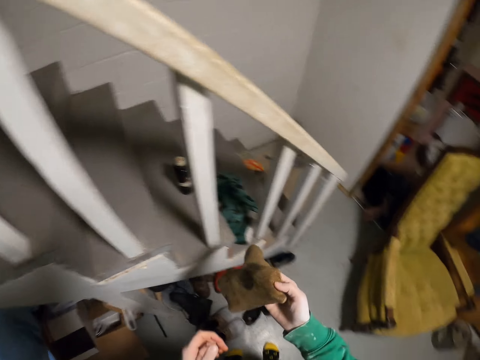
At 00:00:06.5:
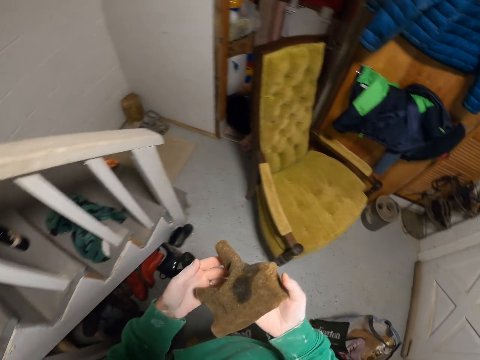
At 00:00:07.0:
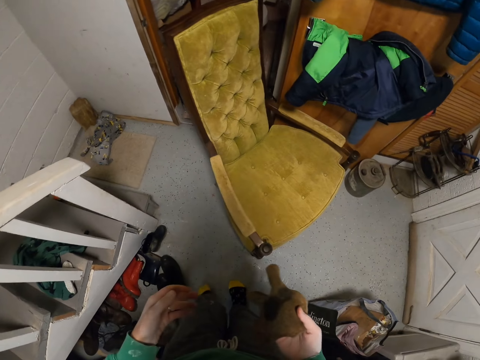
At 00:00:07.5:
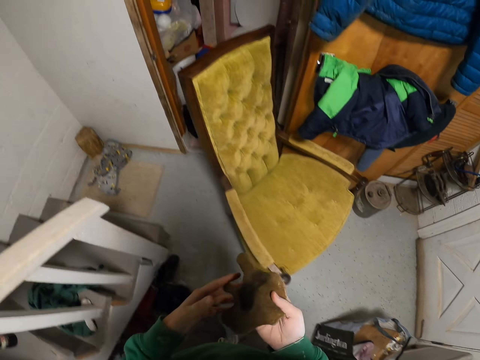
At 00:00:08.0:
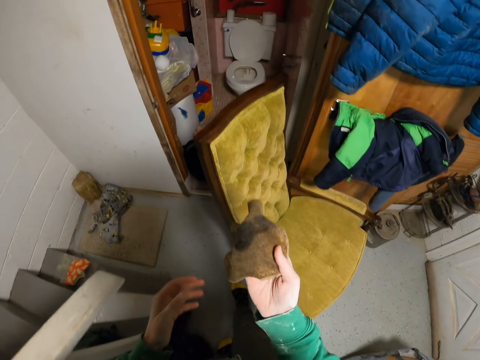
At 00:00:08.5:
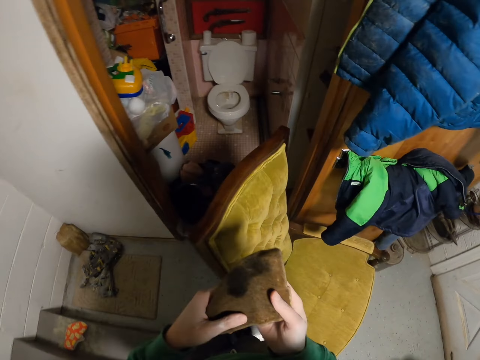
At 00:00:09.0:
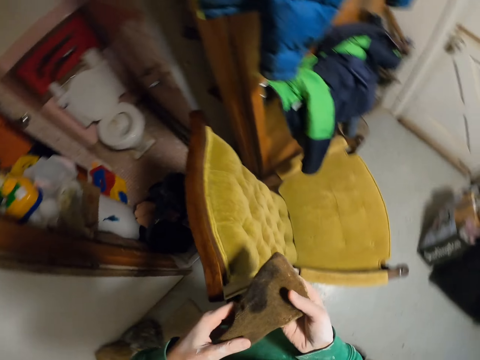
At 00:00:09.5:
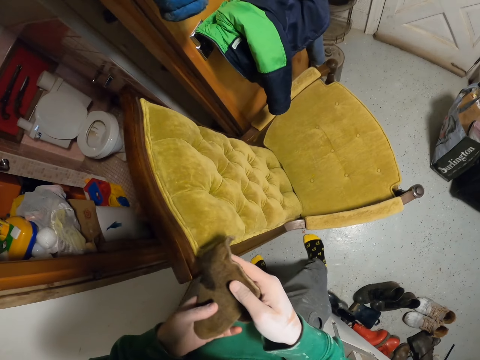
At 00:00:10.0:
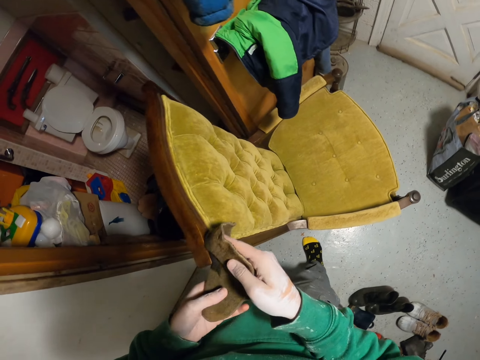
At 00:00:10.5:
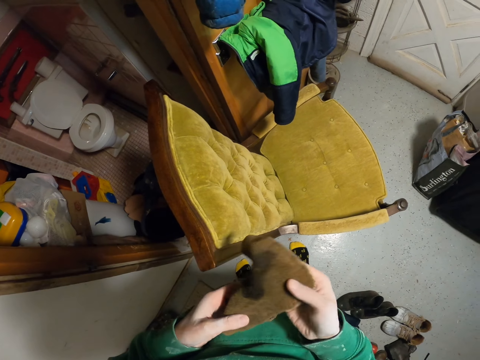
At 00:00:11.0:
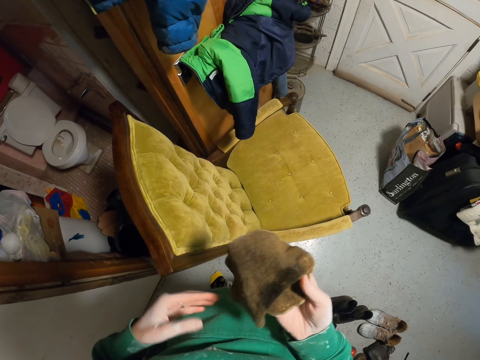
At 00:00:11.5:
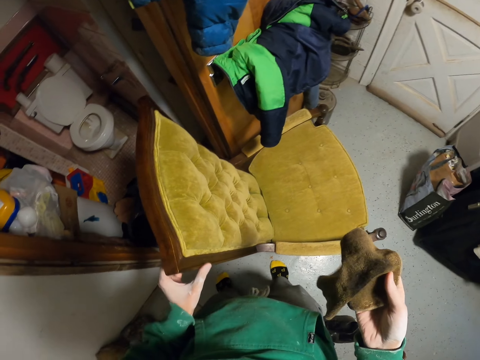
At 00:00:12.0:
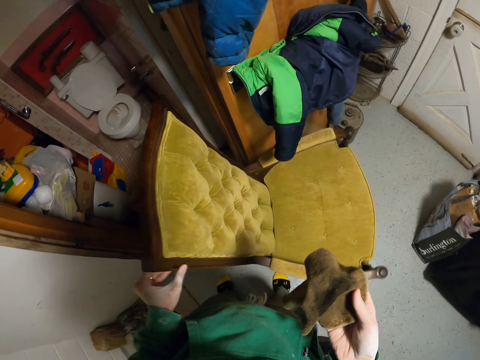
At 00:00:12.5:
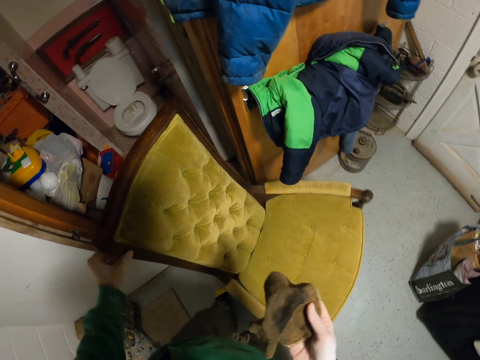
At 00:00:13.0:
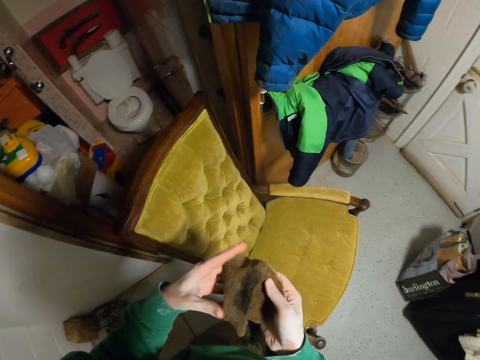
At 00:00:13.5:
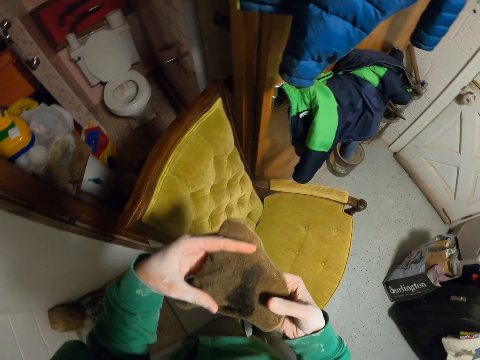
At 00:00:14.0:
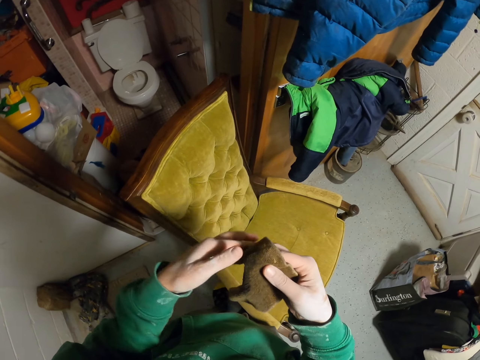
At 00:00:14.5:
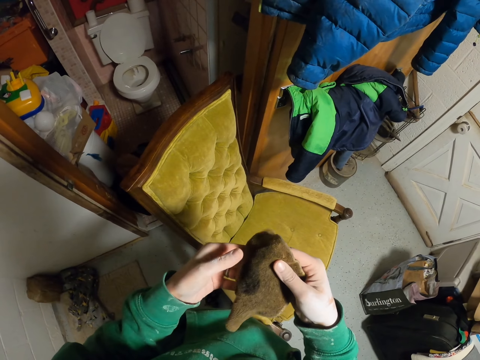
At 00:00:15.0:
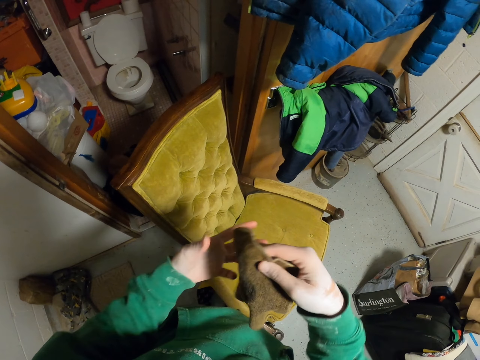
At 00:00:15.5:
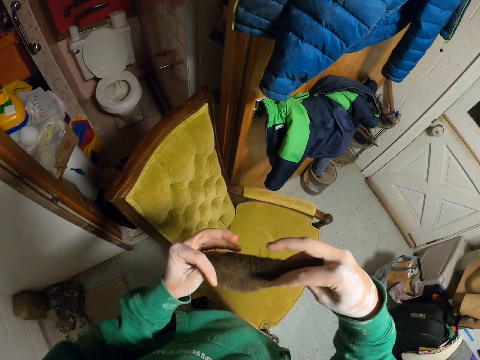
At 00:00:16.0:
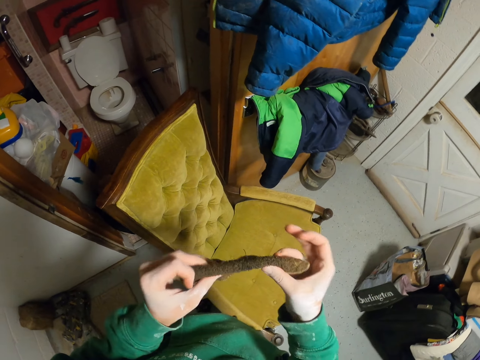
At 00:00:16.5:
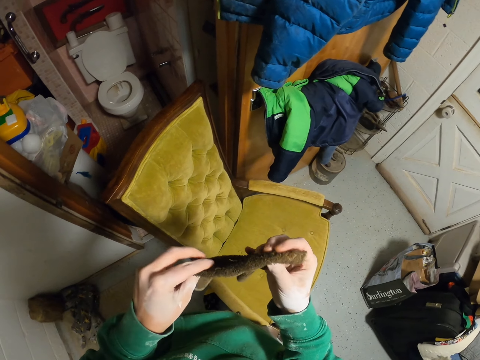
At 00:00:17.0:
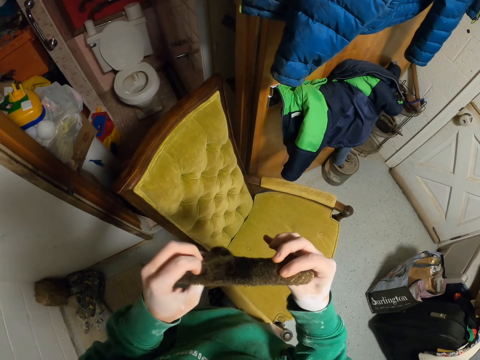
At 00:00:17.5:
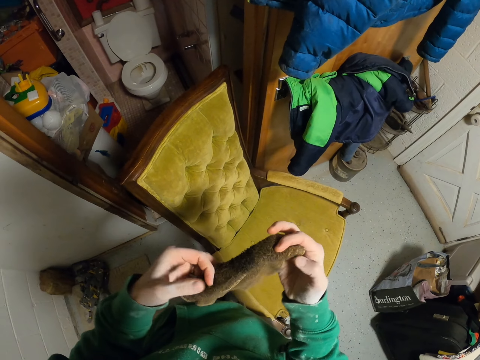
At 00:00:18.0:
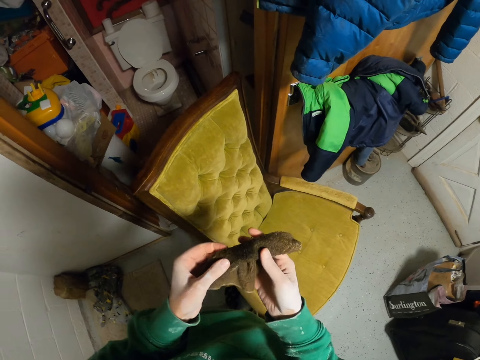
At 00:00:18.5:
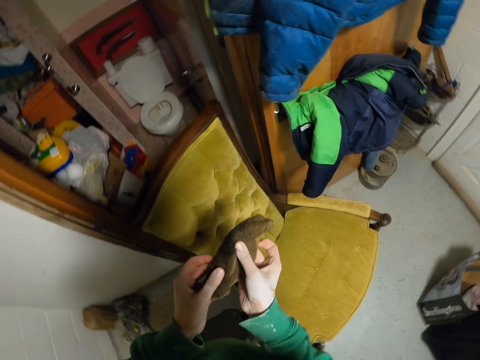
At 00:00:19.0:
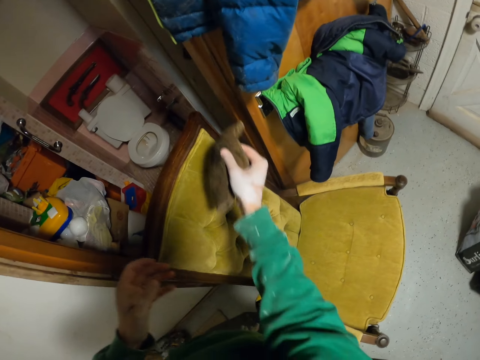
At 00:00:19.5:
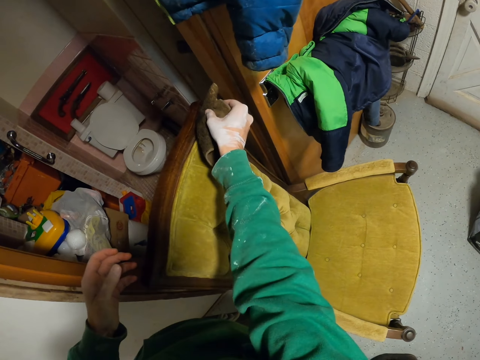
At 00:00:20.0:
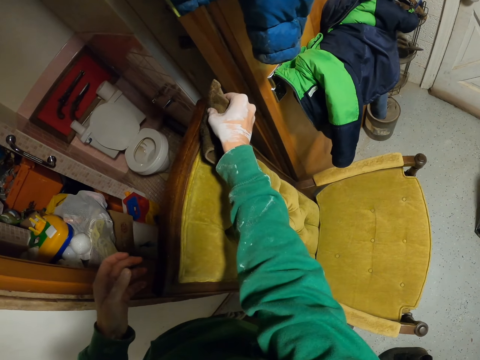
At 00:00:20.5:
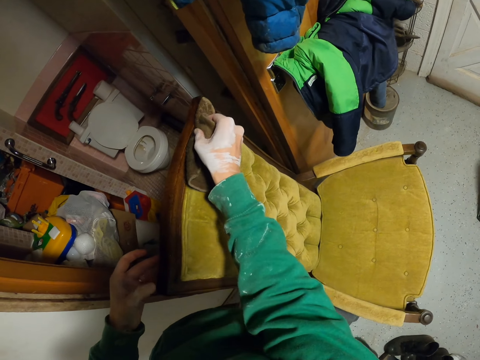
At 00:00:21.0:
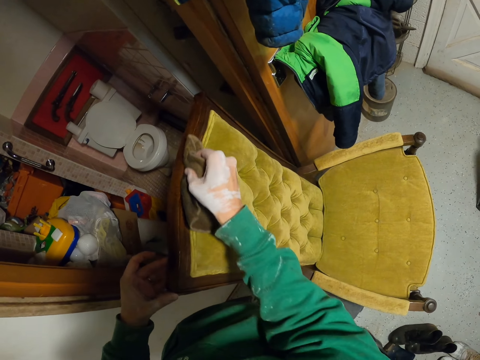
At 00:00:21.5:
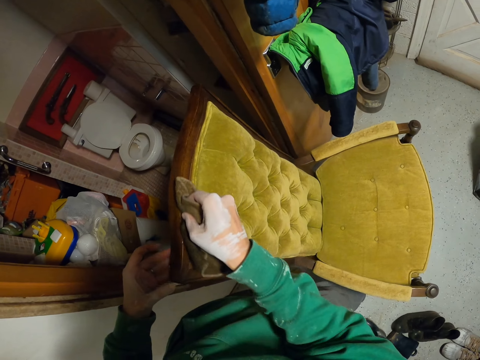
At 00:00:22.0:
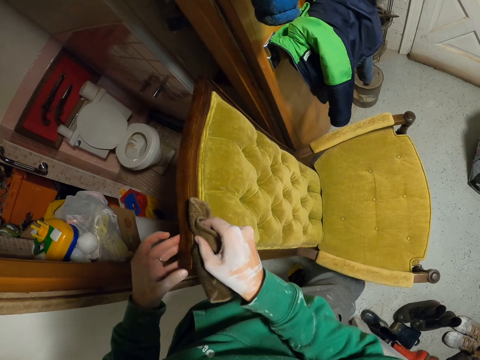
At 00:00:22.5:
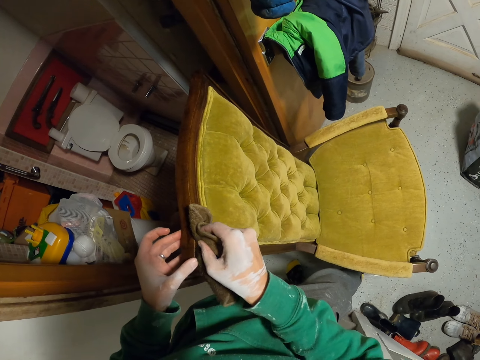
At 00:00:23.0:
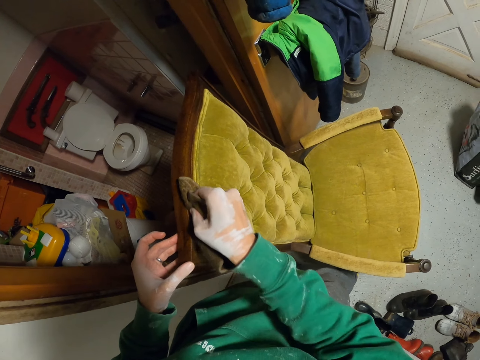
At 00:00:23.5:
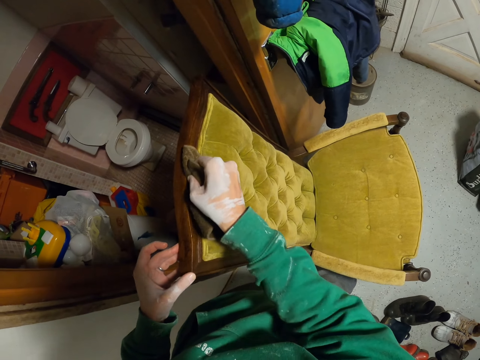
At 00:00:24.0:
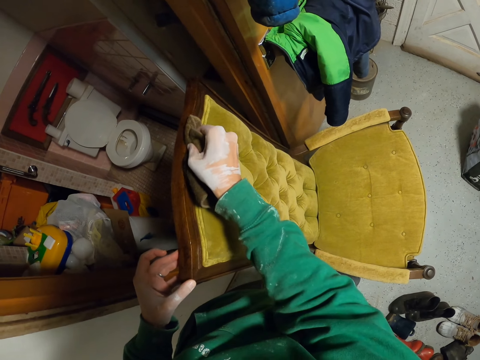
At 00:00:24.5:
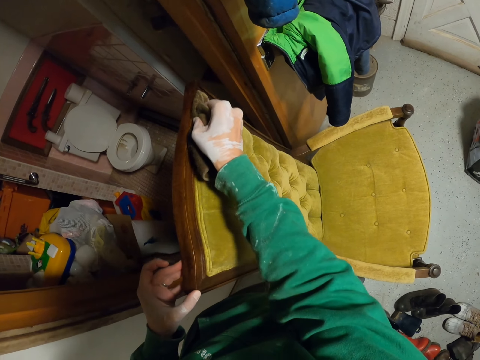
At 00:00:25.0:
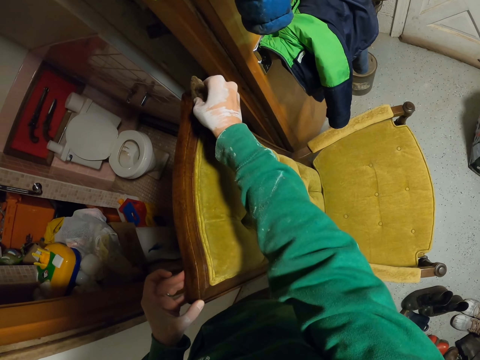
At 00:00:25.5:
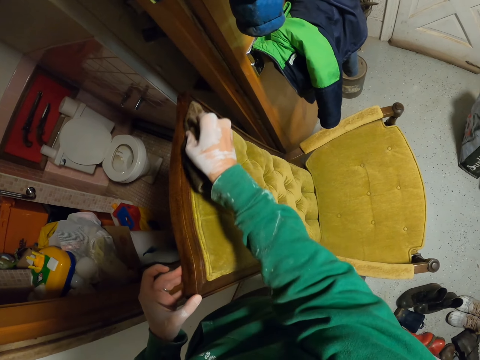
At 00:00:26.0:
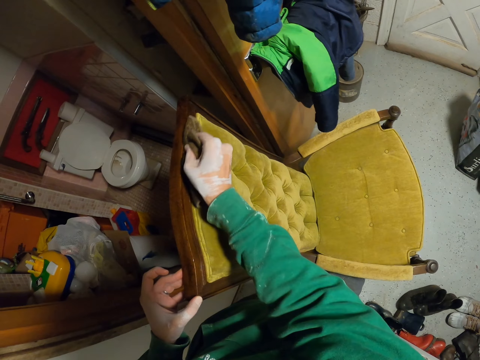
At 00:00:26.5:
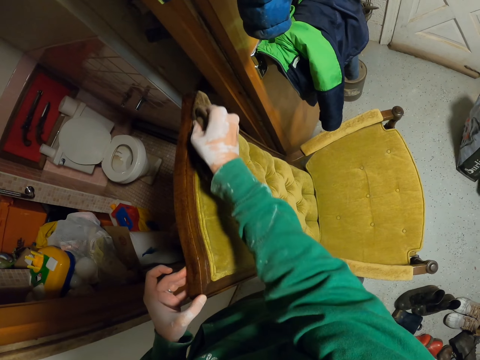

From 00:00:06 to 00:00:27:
The camera wearer checks the cloth. They walk around the room. They fold the wiping cloth. They wipe the chair with the wiping cloth. They move the chair, hold the chair and turn the chair. They check the cloth. They hold the wiping cloth. They fold the wiping cloth. They wipe the chair with the wiping cloth. They hold the chair. They wipe the chair with the wiping cloth.

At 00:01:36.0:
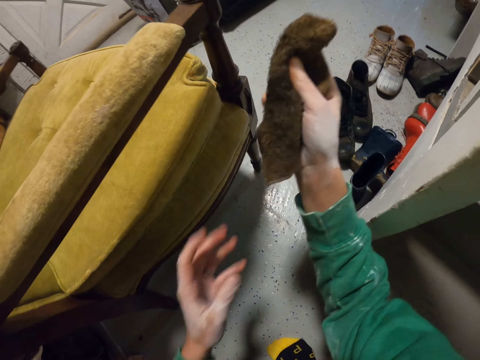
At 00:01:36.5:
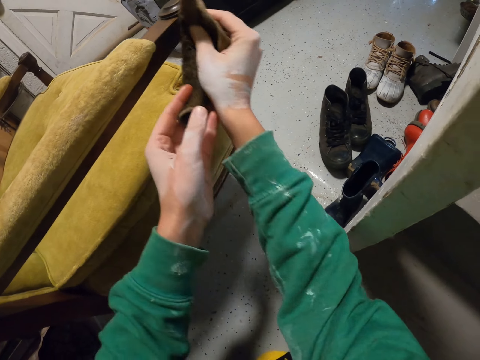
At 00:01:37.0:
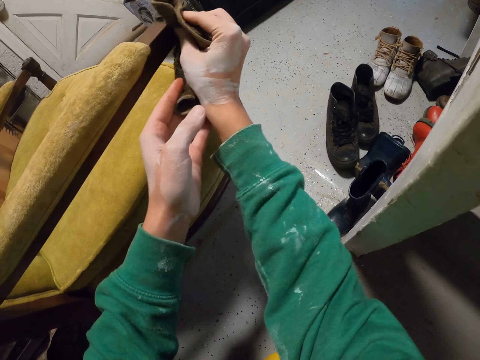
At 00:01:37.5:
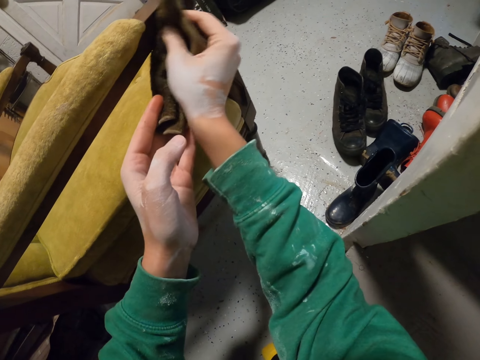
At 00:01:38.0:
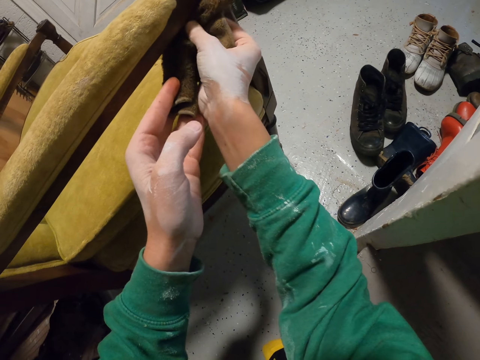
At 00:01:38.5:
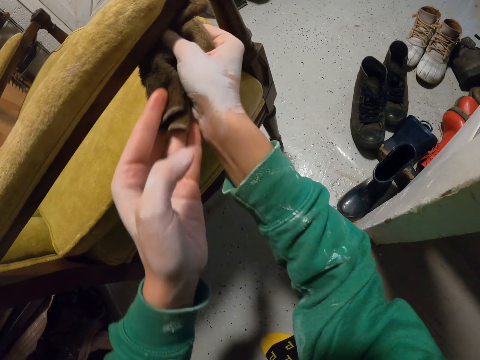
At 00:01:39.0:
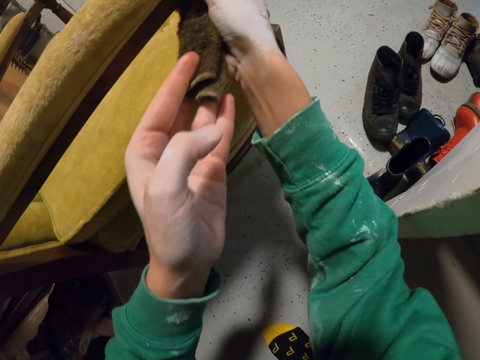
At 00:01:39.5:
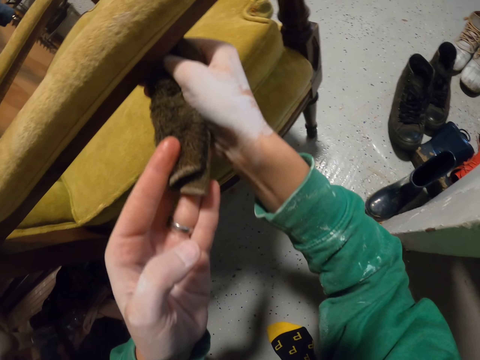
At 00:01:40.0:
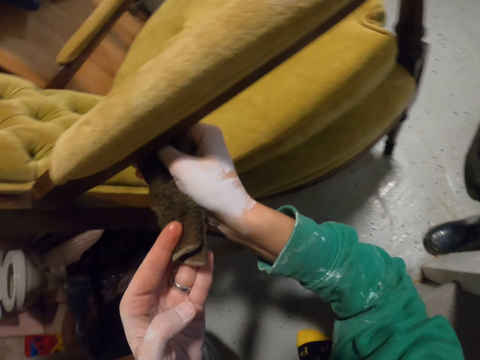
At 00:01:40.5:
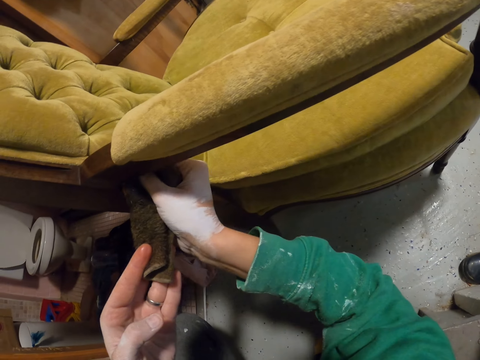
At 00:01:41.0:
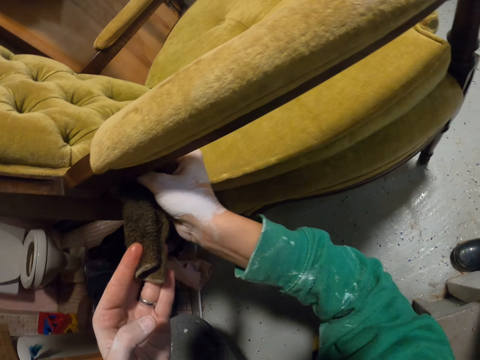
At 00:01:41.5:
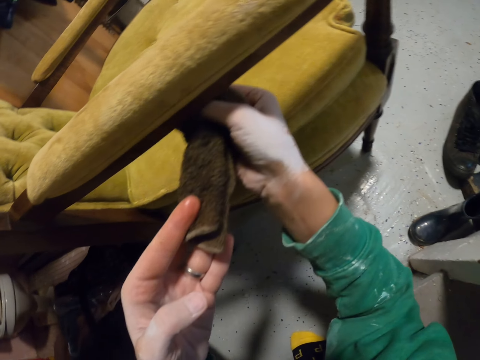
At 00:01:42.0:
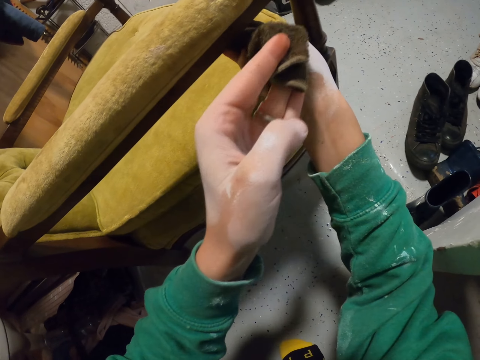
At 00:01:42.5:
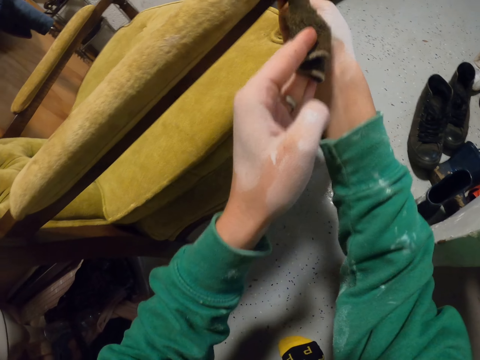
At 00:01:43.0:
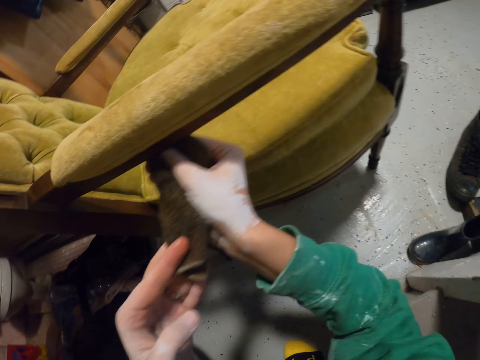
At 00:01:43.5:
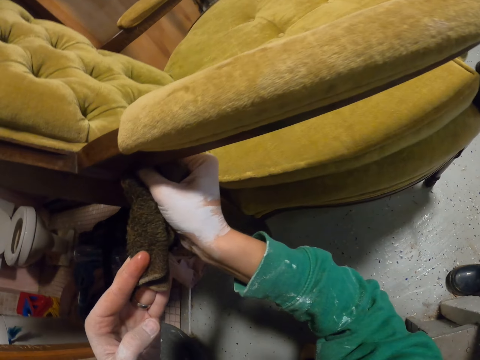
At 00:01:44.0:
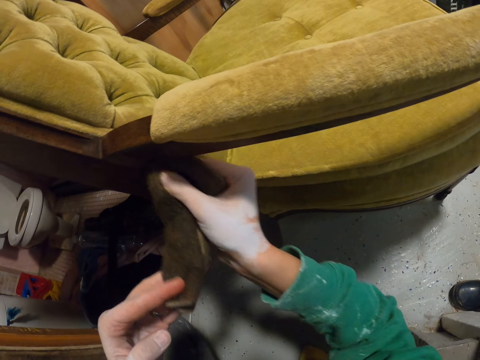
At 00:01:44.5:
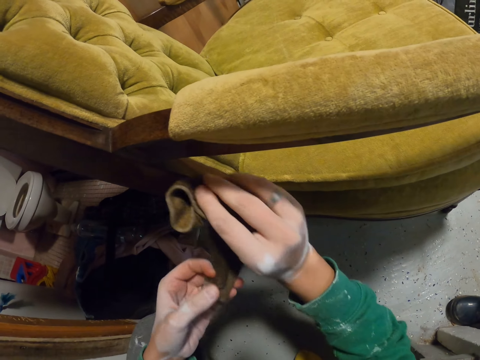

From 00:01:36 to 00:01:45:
The camera wearer holds the wiping cloth. They wipe the chair with the wiping cloth.
